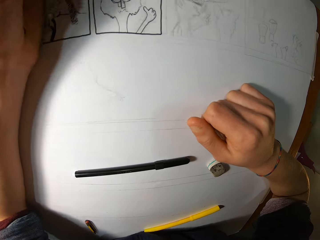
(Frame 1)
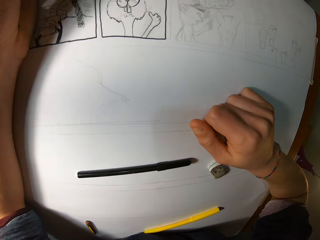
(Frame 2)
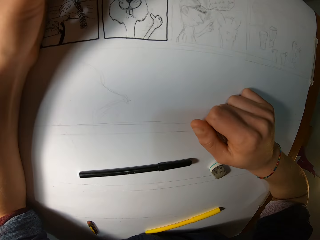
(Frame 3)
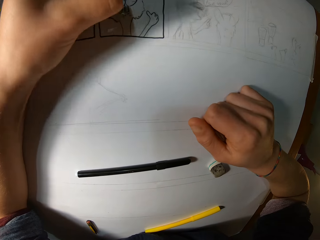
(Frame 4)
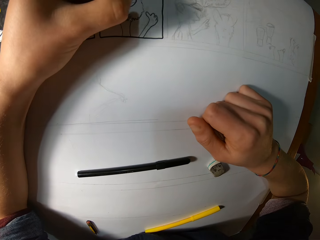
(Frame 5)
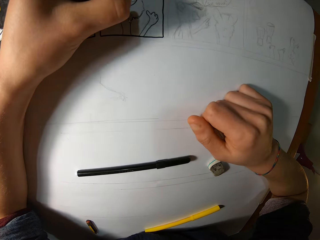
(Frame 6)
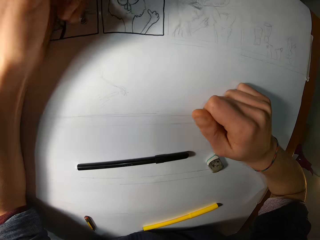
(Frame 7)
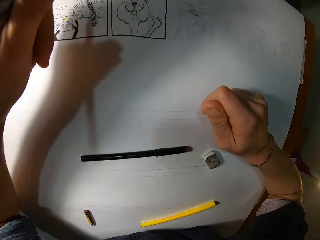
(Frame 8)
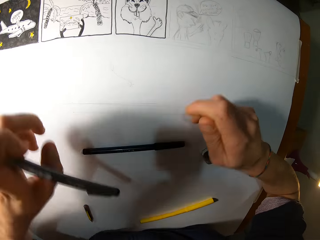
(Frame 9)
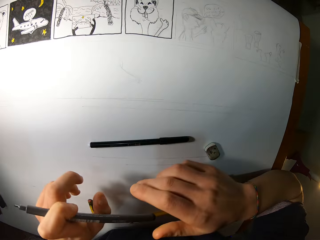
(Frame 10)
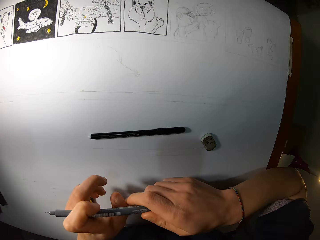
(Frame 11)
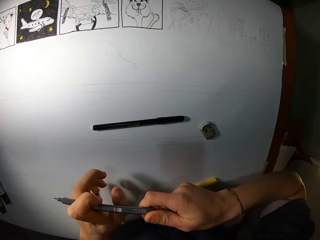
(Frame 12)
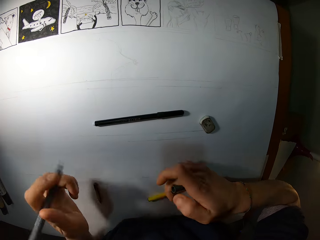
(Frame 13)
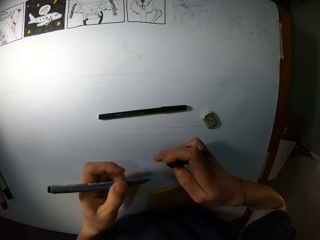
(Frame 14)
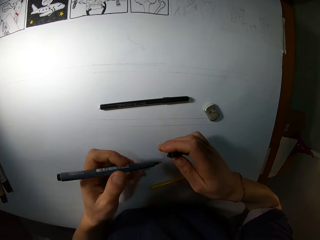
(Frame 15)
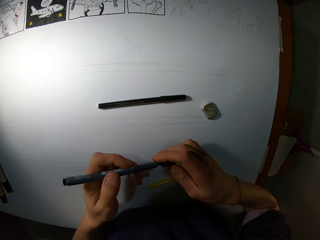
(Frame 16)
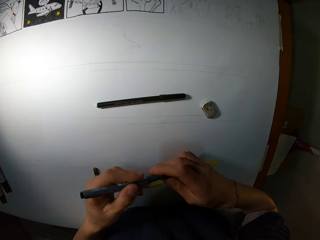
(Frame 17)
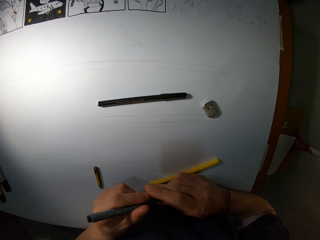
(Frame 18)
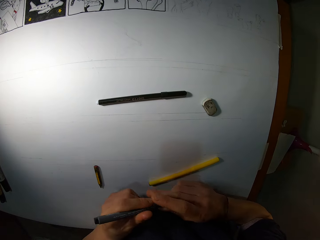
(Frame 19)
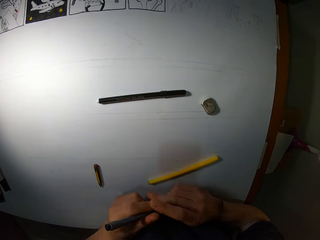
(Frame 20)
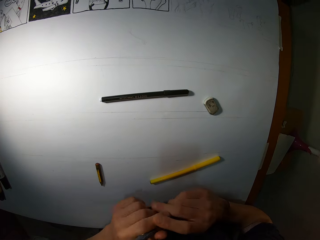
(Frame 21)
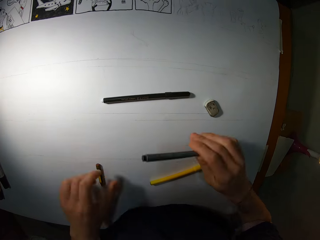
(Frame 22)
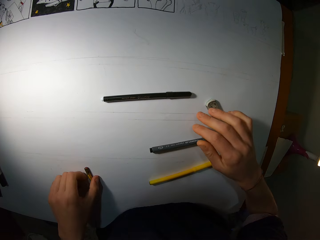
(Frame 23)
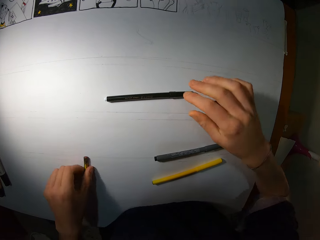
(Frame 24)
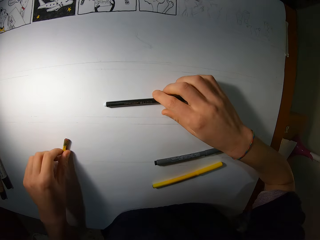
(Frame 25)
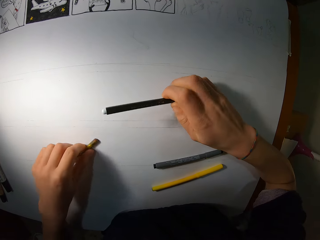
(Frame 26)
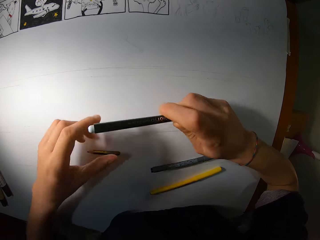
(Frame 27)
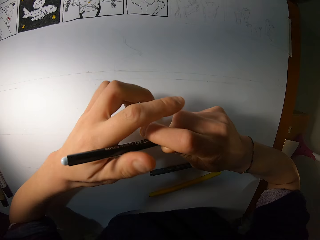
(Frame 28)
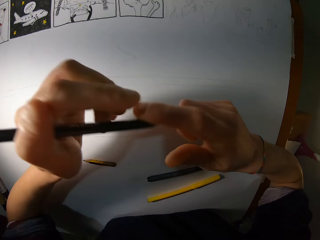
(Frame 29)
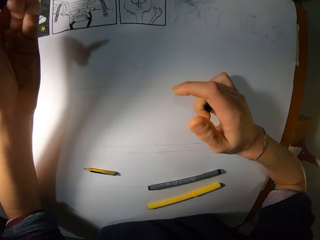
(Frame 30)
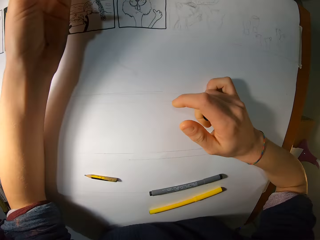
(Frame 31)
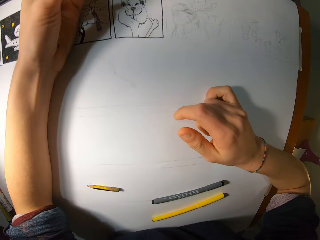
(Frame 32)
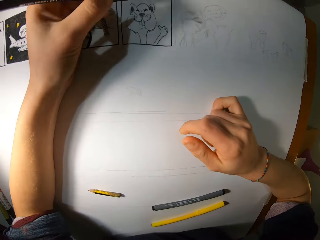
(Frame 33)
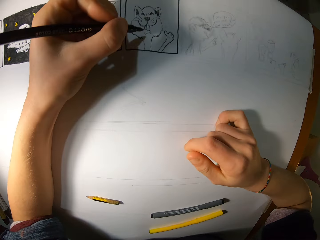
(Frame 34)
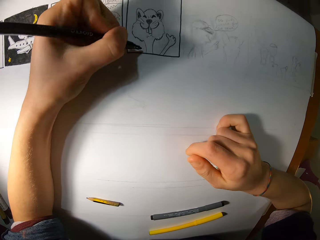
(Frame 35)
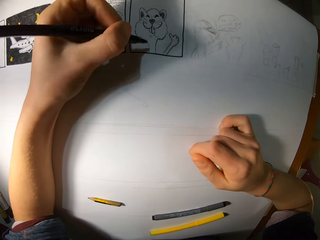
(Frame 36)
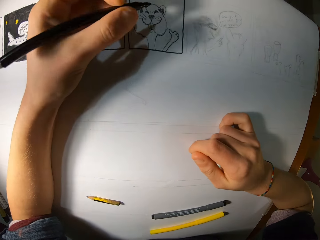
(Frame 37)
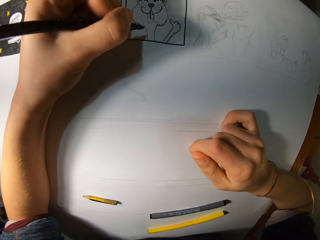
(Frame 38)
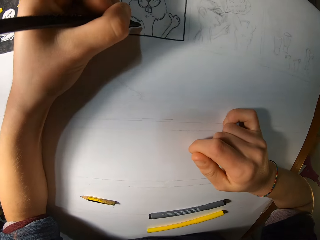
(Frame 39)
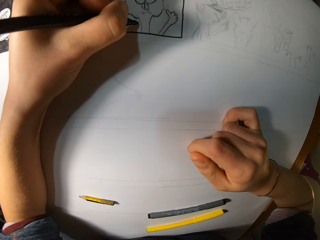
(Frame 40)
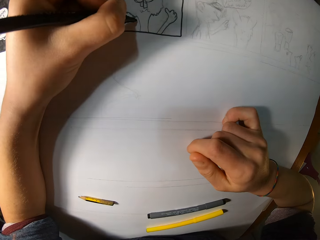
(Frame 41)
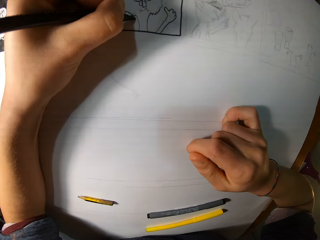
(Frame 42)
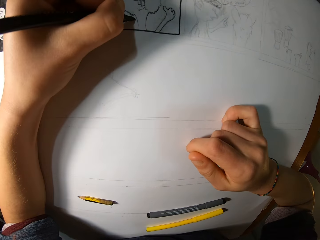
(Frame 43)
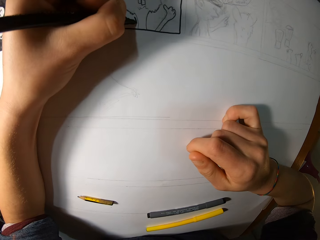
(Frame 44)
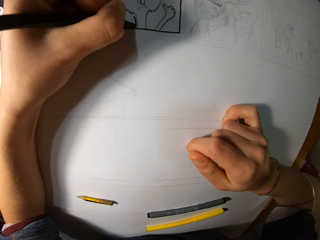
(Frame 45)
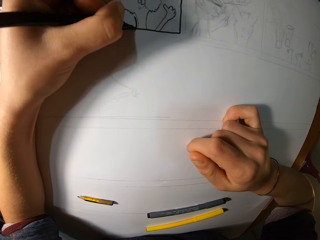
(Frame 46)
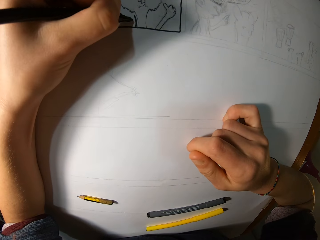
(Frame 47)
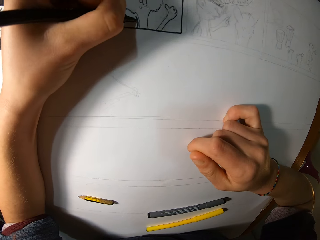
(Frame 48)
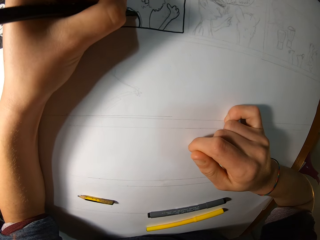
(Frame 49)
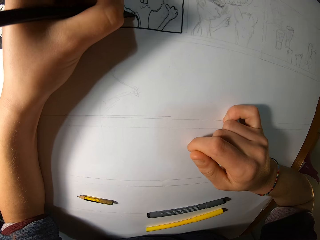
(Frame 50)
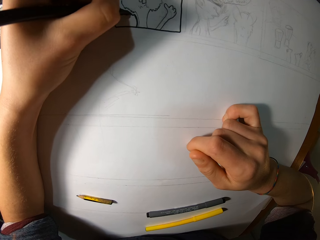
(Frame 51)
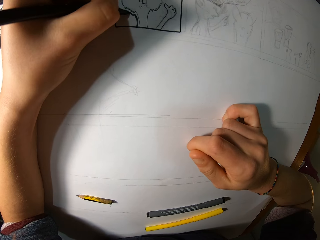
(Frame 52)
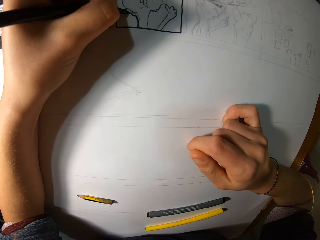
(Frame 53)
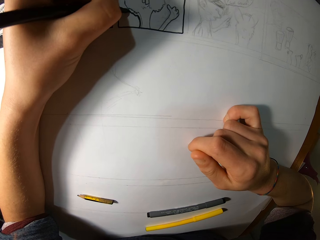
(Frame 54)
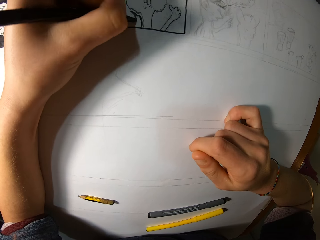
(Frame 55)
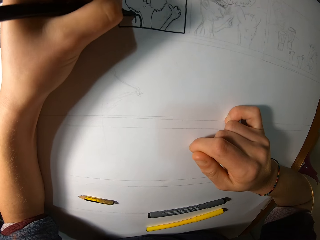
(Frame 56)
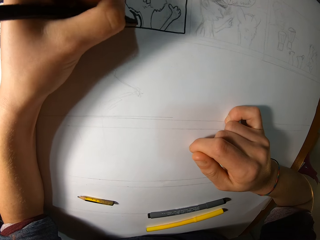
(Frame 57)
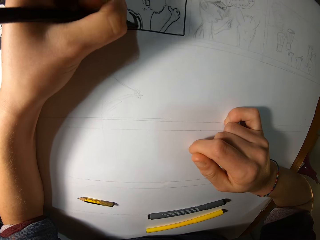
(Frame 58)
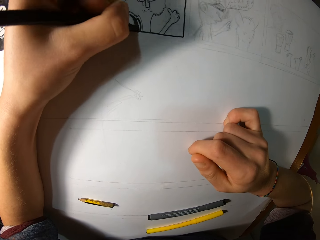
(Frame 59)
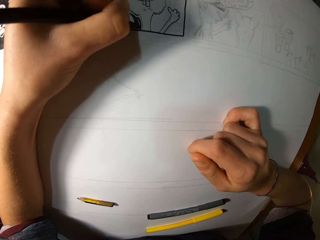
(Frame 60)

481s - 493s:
The camera wearer removes the cap from the grey pen with his right hand. He places the cap on the grey pen in his left hand with the cap in his right hand. He drops the grey pen on the desk. He picks up a short pencil from the desk with his left hand. He picks up the black pen from the desk with his right hand. He puts the pen down. He holds the black pen in his left hand. He removes the cap from the black pen with his right hand. He draws on the white drawing paper on the desk with the black pen in his left hand.

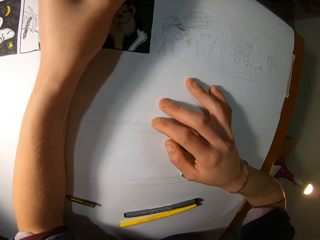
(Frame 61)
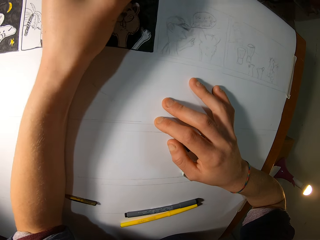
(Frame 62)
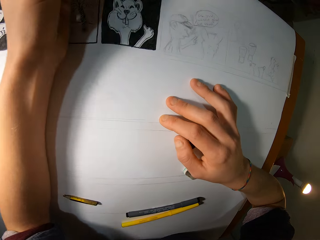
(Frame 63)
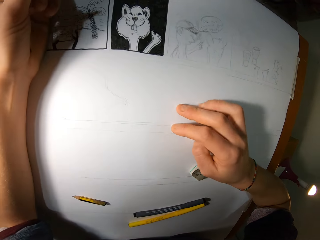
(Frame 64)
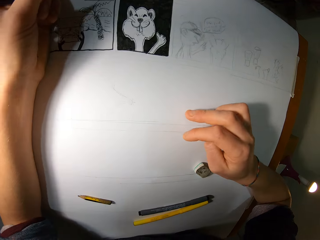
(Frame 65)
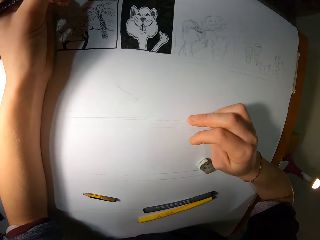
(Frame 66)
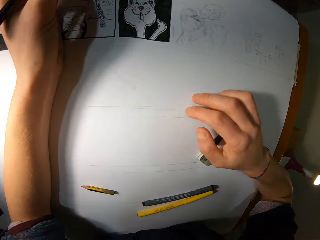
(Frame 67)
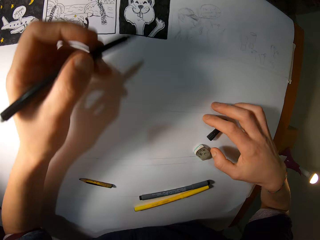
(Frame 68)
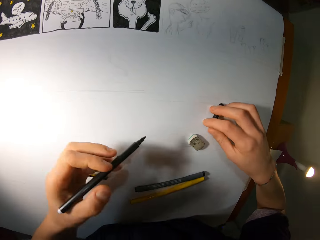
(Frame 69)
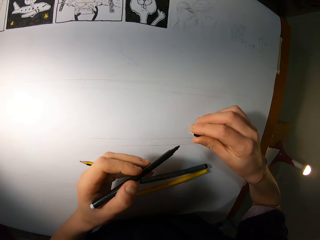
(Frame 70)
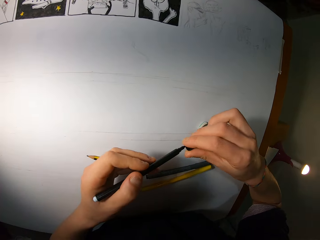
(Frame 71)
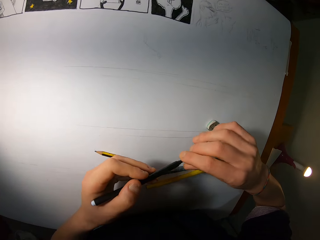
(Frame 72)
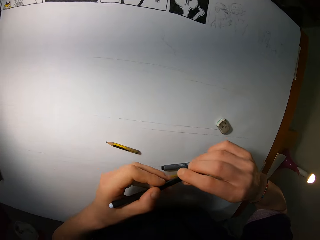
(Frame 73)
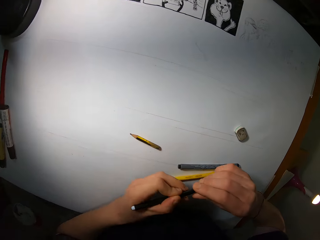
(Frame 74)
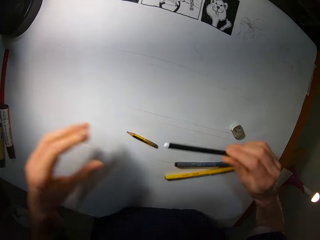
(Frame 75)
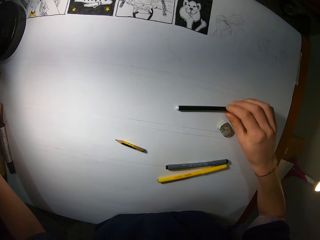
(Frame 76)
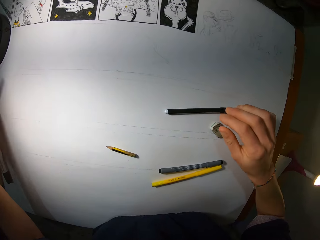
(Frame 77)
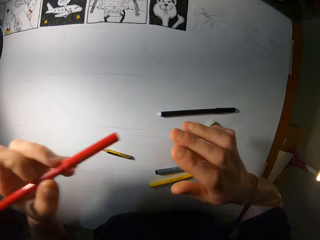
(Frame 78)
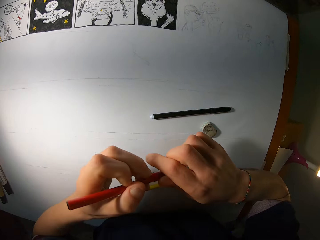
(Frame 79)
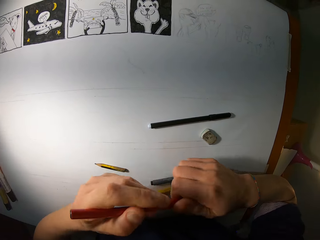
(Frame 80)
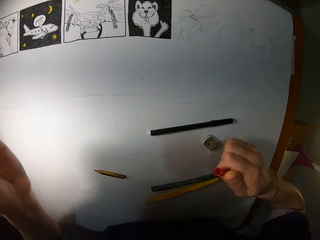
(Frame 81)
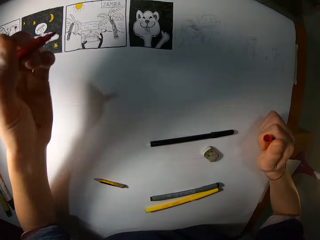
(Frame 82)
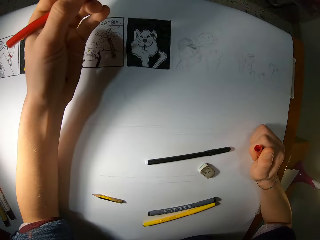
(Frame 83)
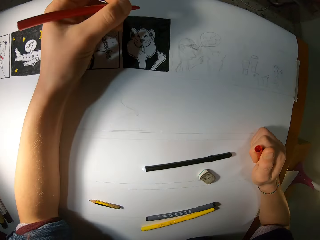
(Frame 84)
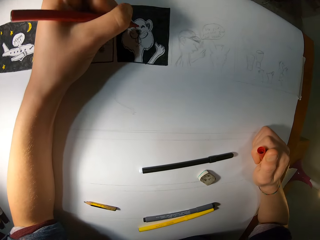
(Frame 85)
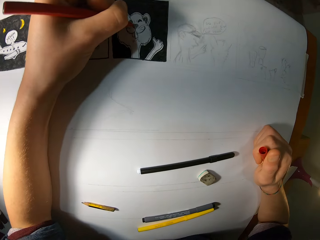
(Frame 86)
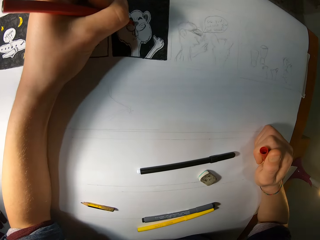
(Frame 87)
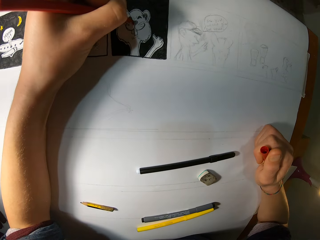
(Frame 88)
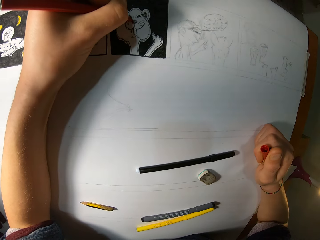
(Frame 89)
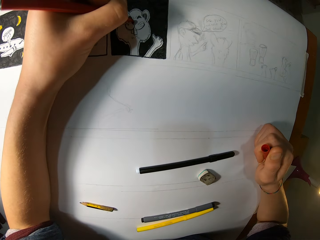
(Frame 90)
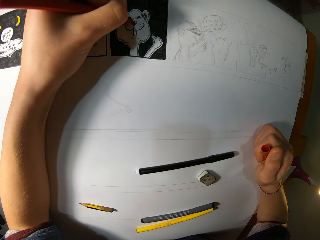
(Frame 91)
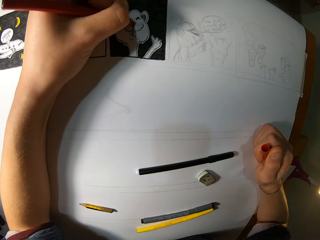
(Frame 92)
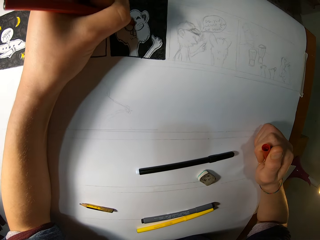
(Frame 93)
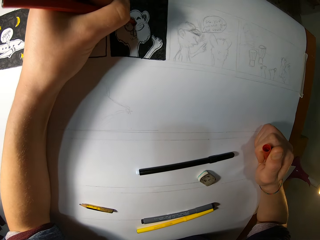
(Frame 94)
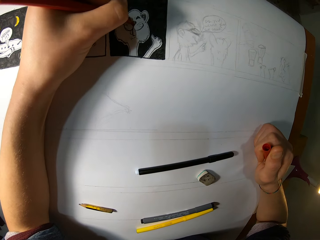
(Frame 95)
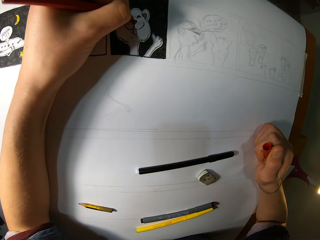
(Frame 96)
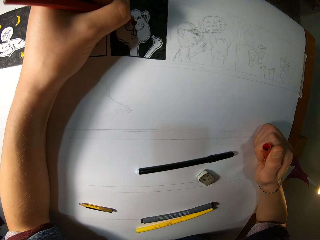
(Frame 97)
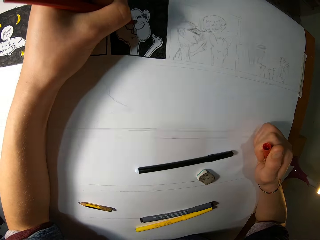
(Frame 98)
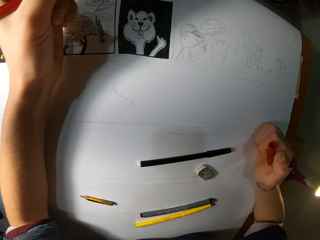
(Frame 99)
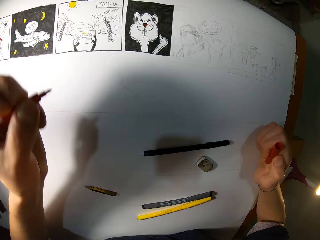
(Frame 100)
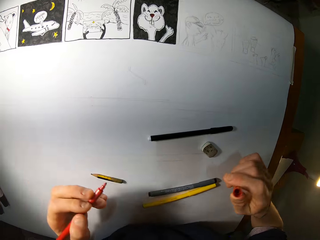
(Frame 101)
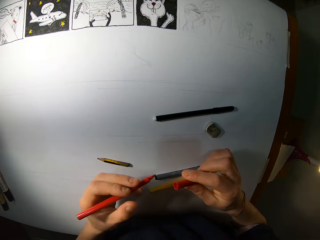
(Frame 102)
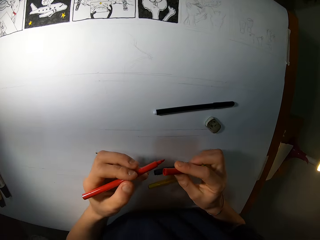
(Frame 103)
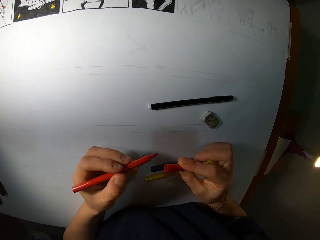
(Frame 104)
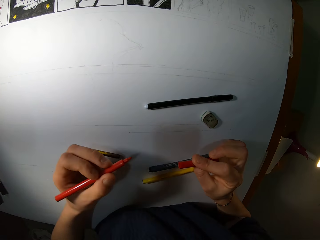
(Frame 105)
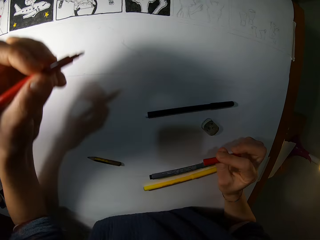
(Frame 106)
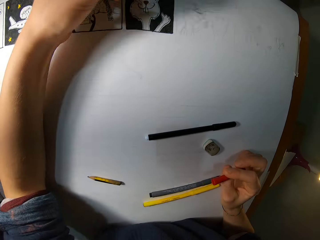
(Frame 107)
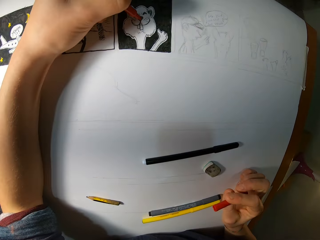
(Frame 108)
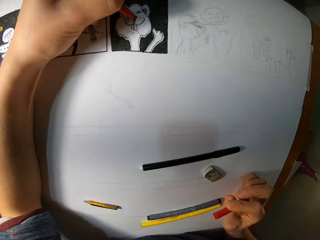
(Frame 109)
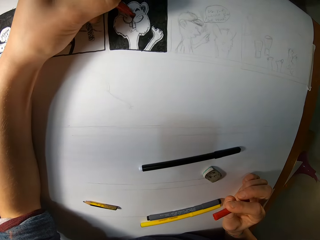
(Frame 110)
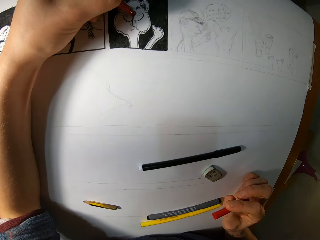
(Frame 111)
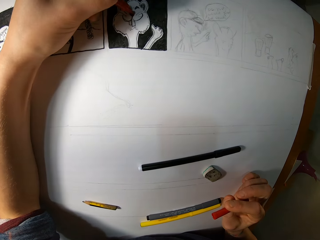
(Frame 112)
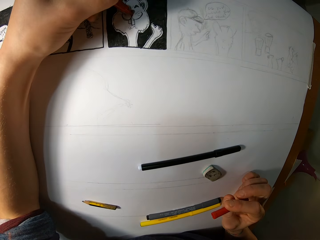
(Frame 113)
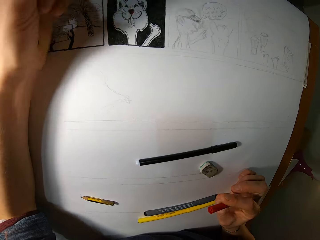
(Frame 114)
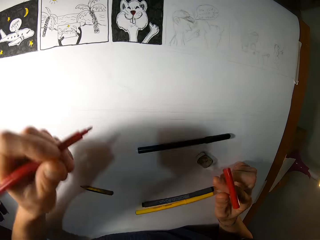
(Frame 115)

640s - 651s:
The camera wearer picks up a coloring pen cover on the paper on the table with his right hand. He covers the coloring pen in his left hand with the coloring pen cover in his right hand. He drops the coloring pen on the paper on the table with his right hand. He holds a coloring pen with his left hand. He removes the coloring pen cover from the coloring pen with his right hand. He holds the coloring pen cover with his right hand and holds the coloring pen with his left hand. He places his right hand on the paper on the table. He colors a drawing on the paper with the coloring pen in his left hand. He colors the drawing on the paper with the coloring pen in his left hand again.
